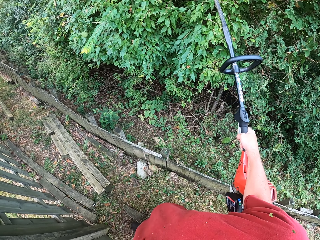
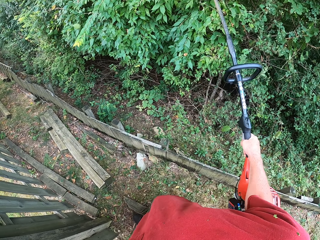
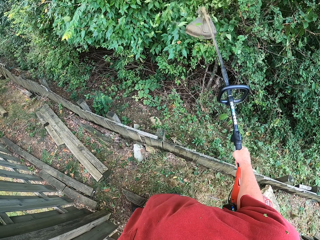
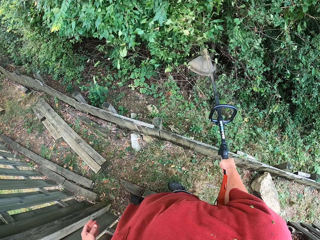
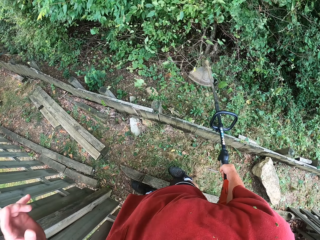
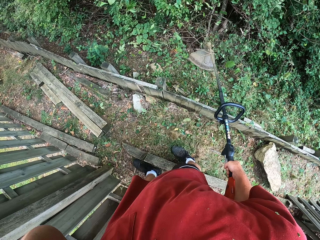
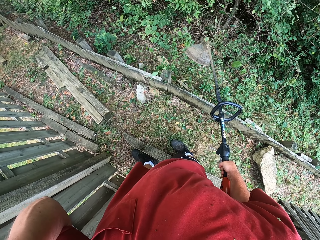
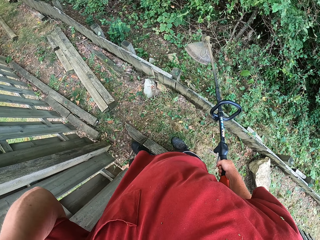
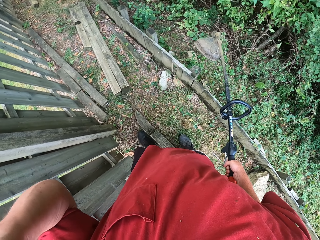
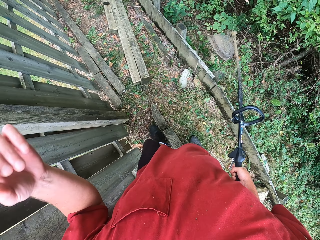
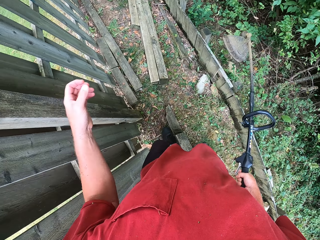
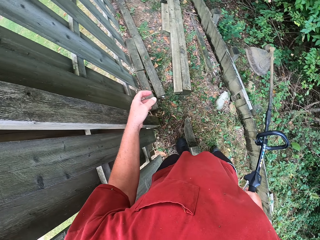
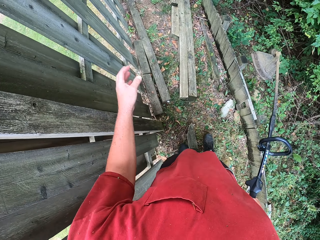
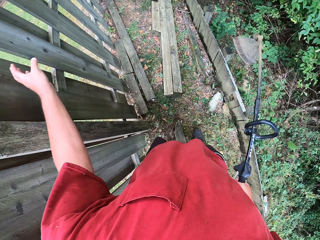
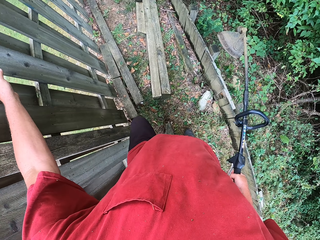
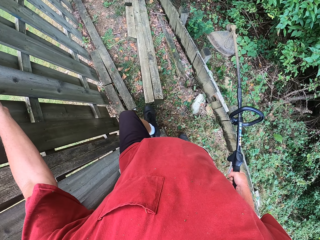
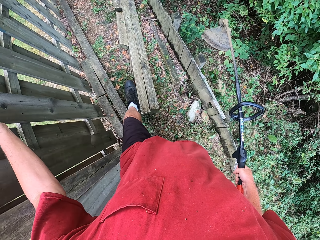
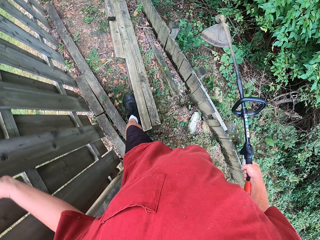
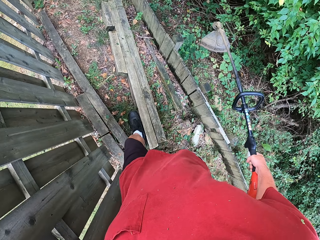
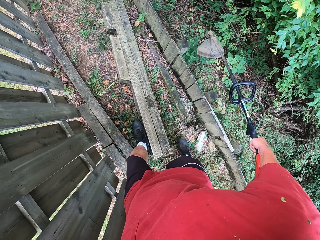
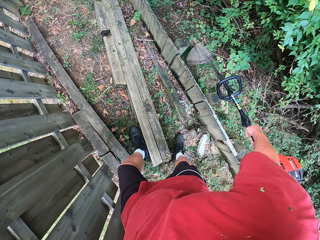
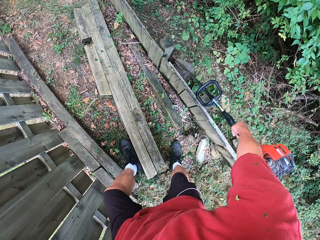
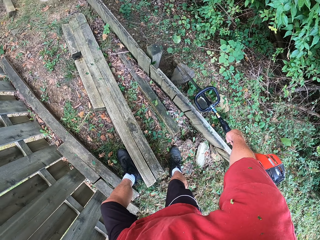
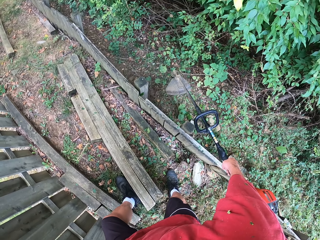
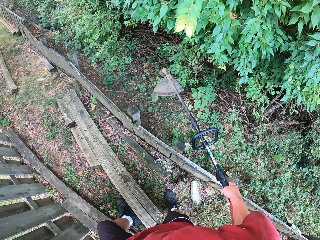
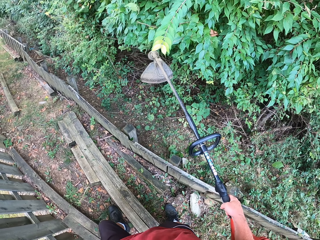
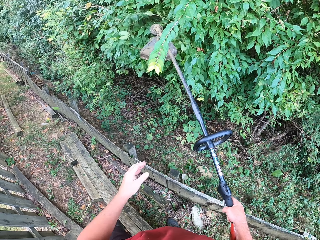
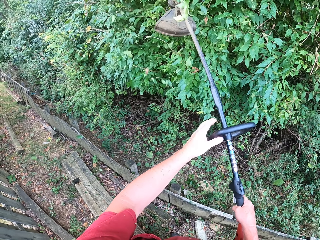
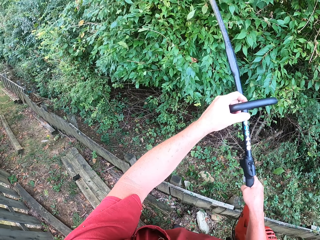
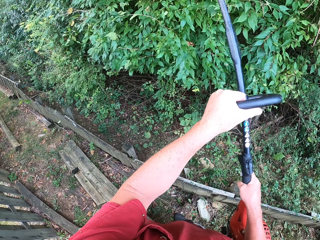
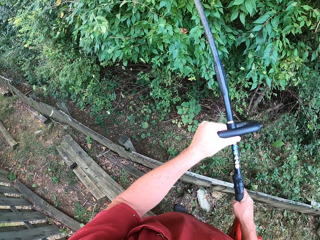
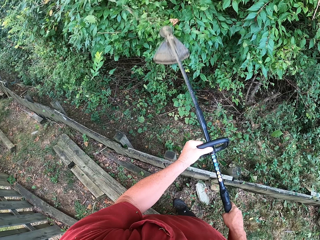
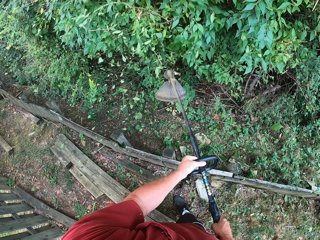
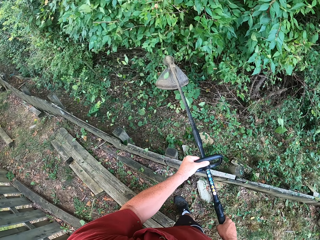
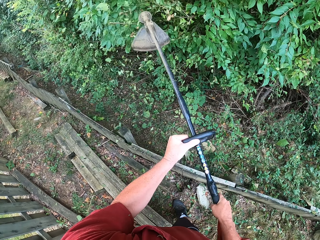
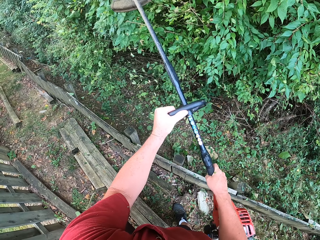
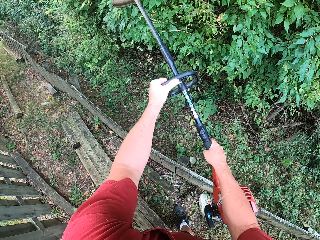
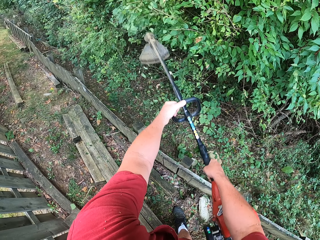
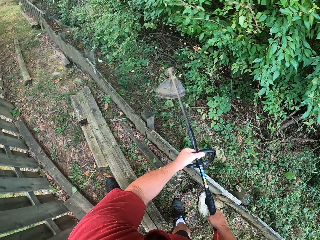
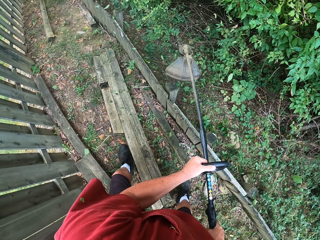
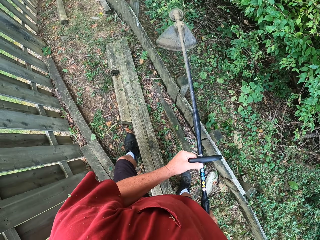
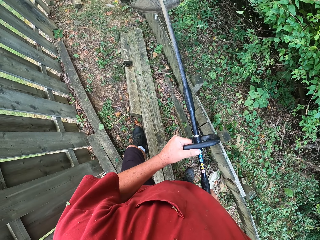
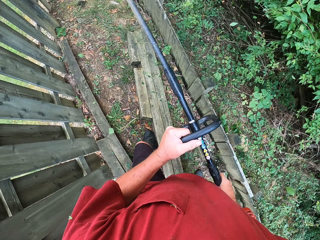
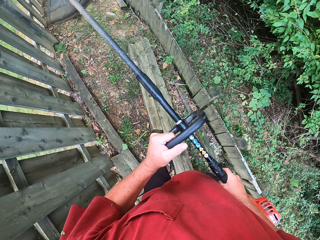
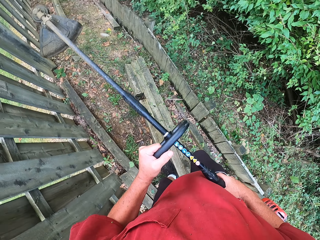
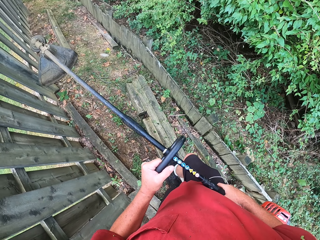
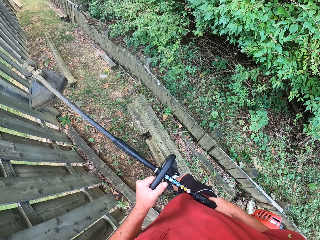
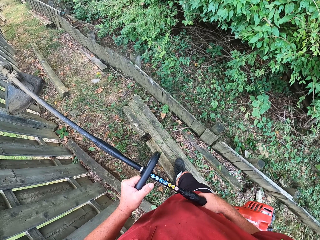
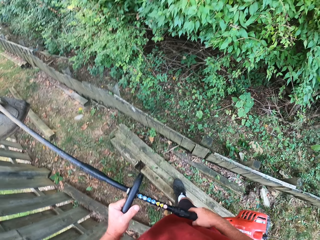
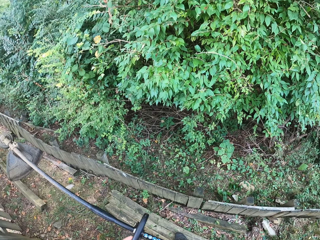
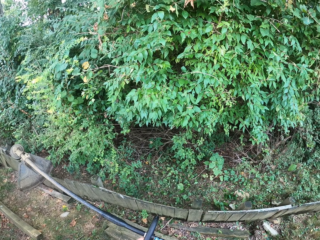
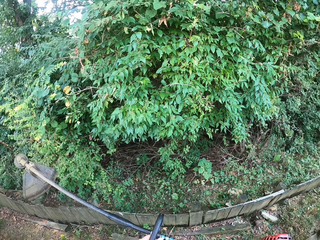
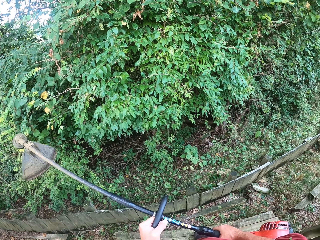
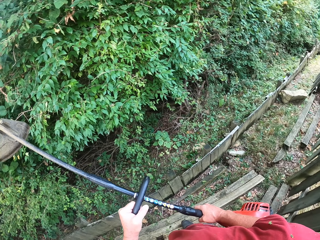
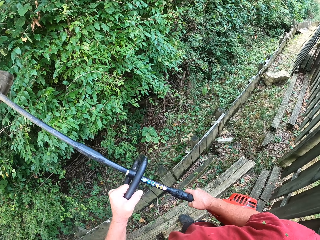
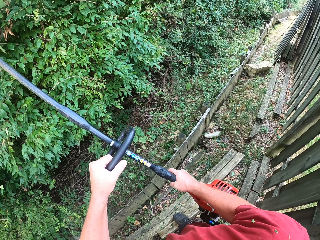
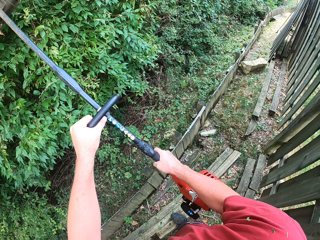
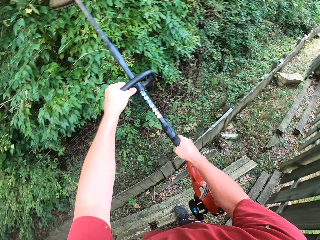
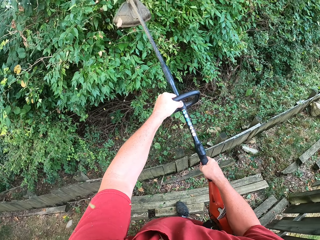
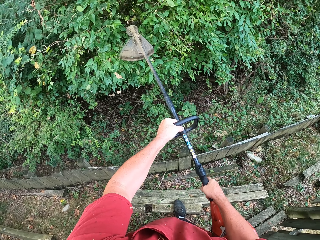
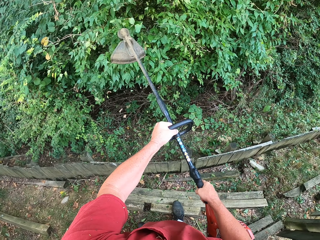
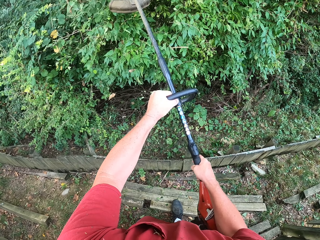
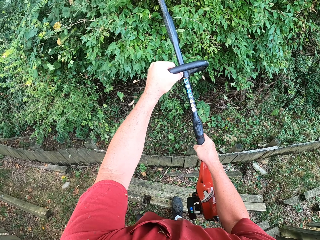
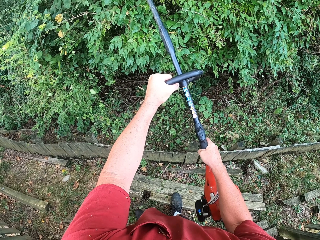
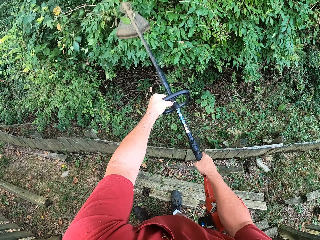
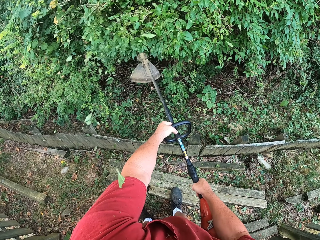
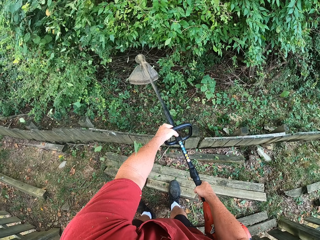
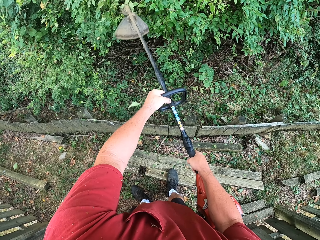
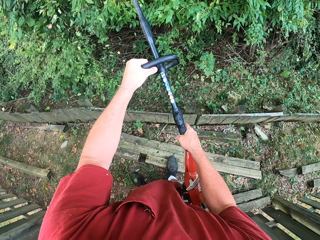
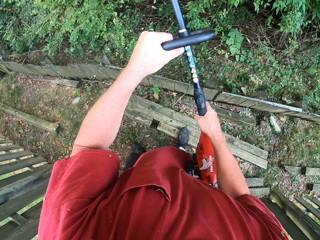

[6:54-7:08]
The camera wearer cuts flowers. They trim the fence with a brush cutter. They adjust the camera. They walk around. They hold pieces of wood. They place their left hand on the machine cutter. They cut flowers. They walk around. They cut flowers.

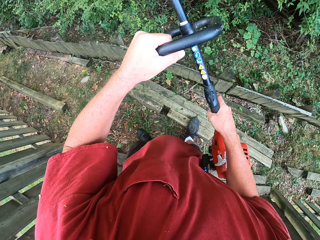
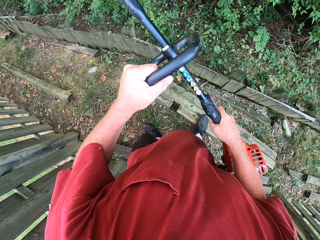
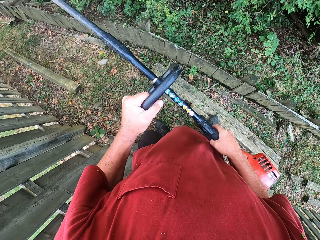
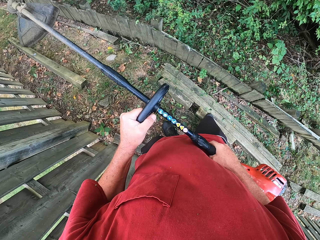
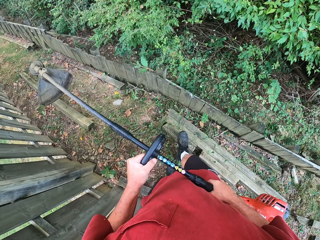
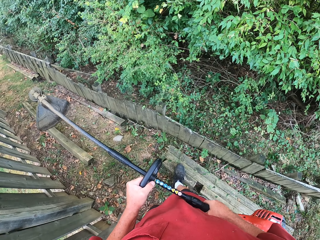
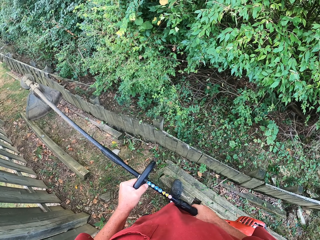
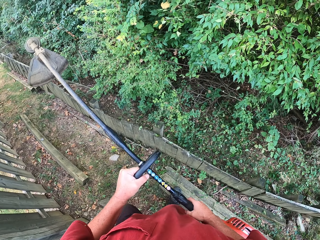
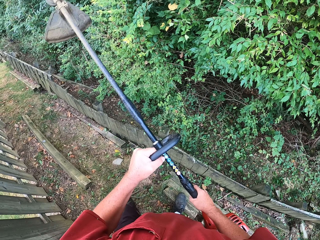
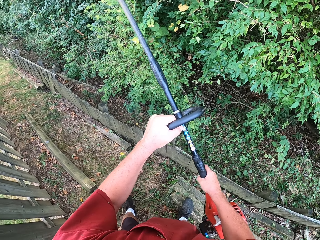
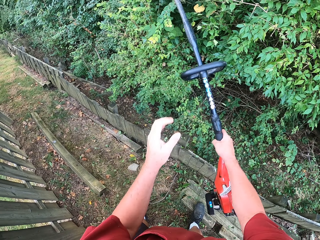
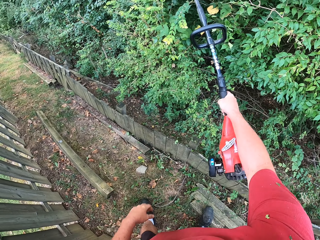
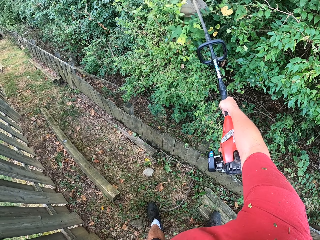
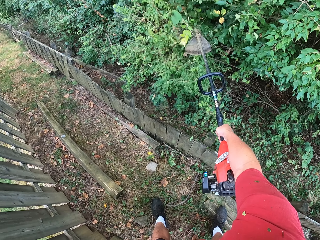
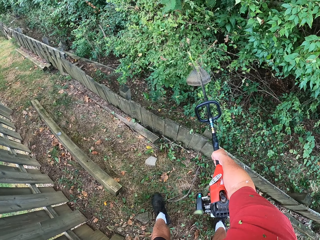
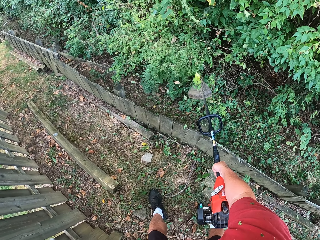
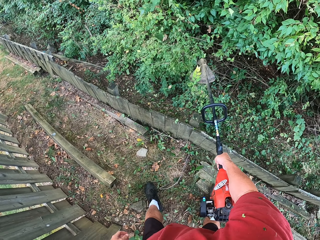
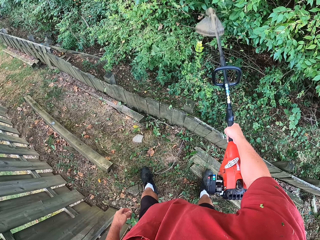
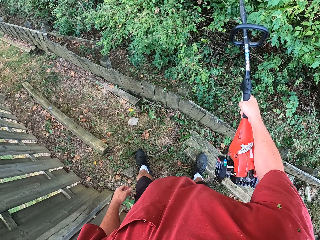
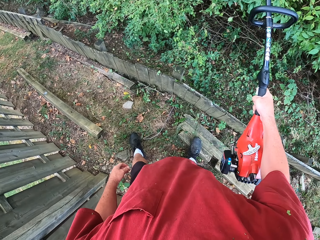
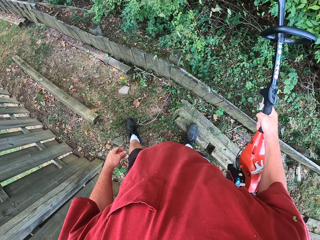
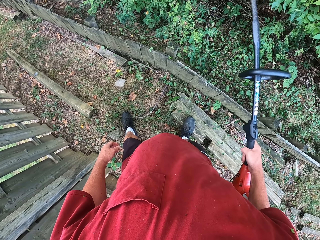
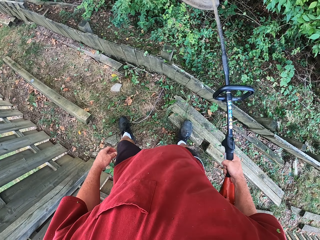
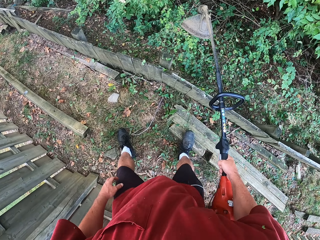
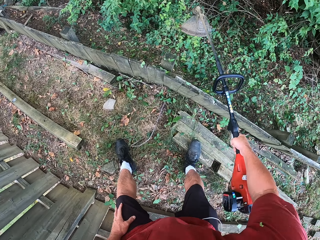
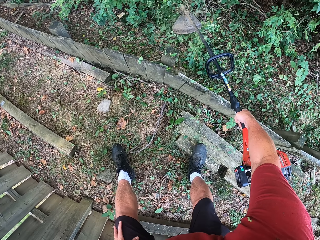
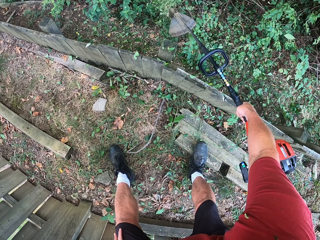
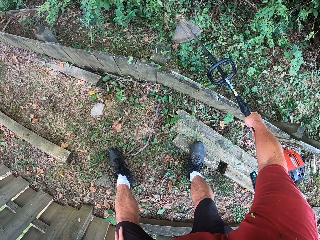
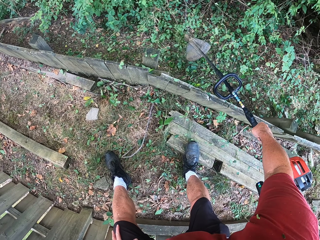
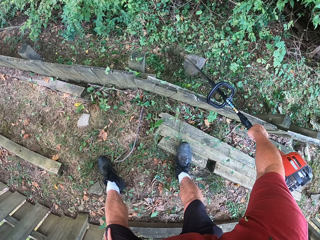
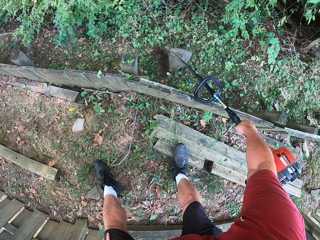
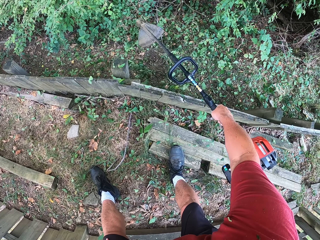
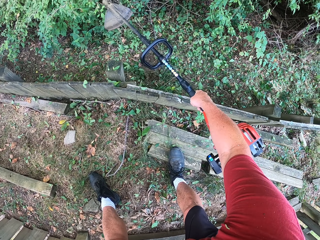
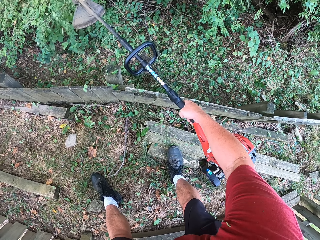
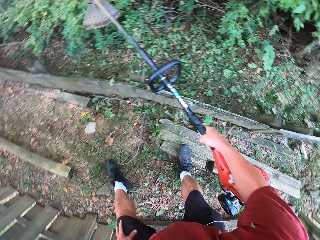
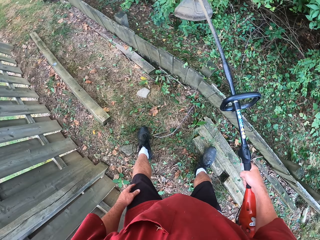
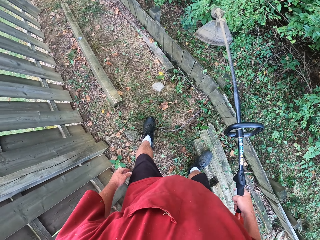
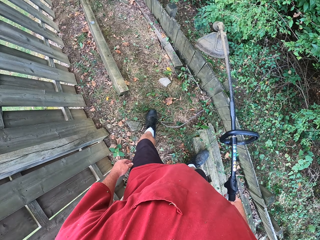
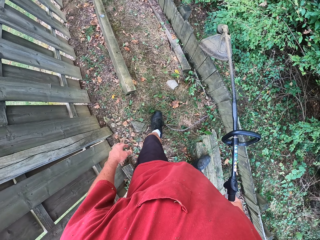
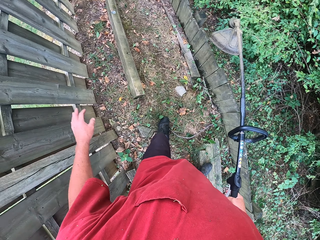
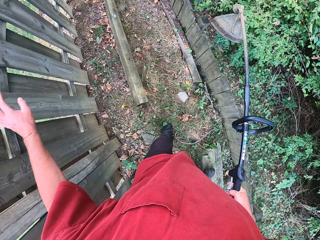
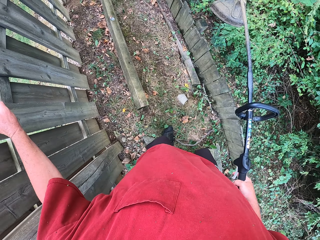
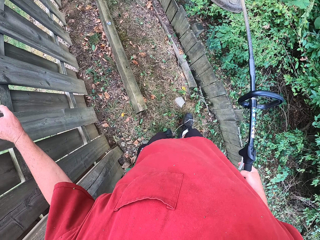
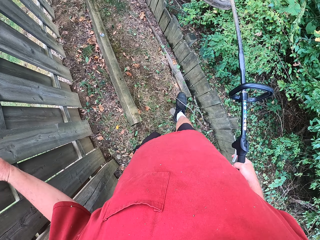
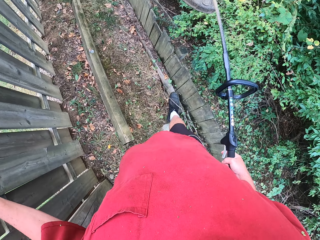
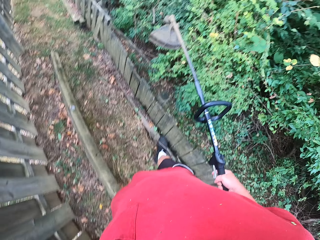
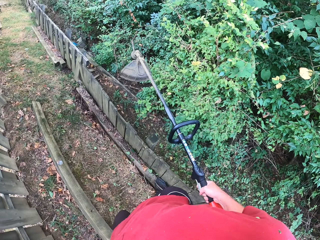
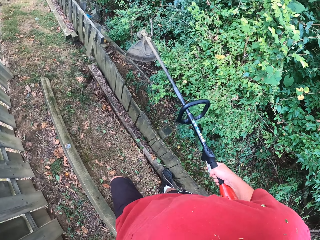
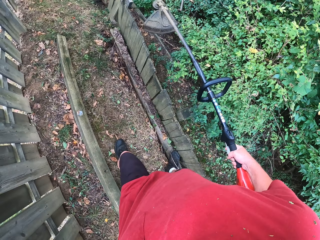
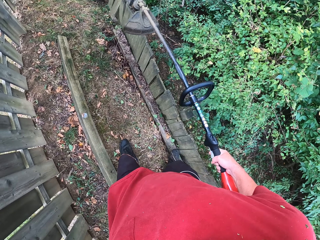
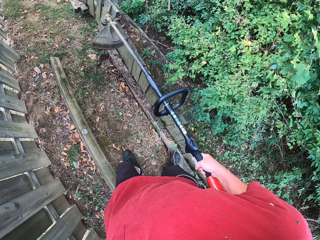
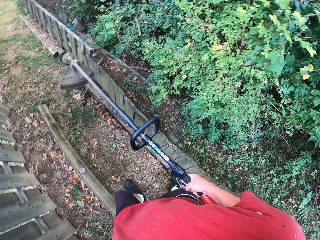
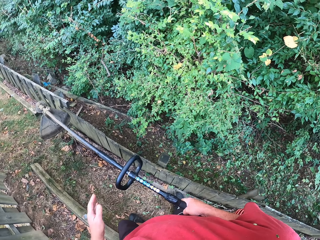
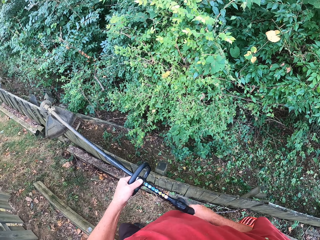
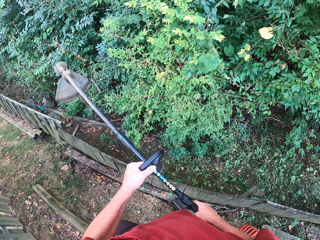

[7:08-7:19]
The camera wearer walks around. They cut flowers. They hold on to the wood fence with their left hand. They walk around and look around.
